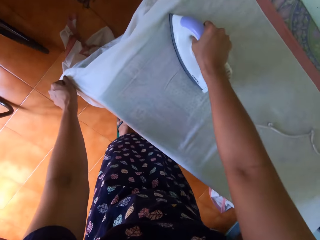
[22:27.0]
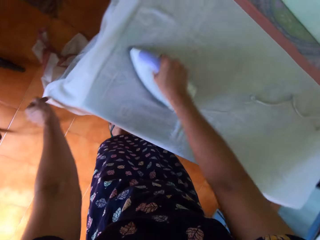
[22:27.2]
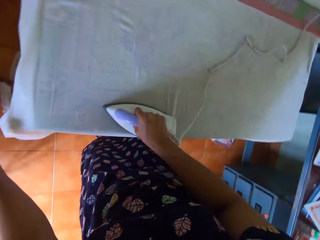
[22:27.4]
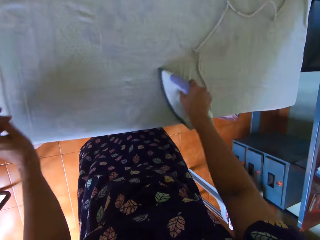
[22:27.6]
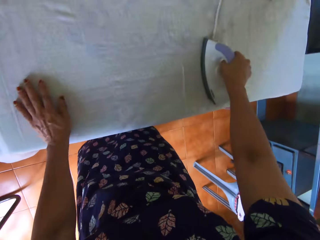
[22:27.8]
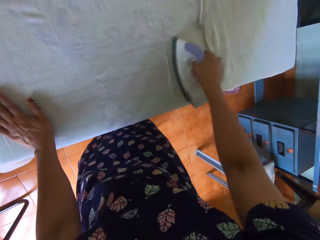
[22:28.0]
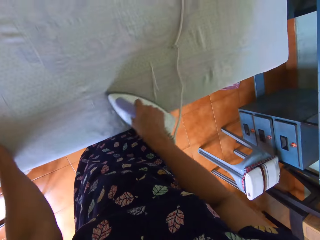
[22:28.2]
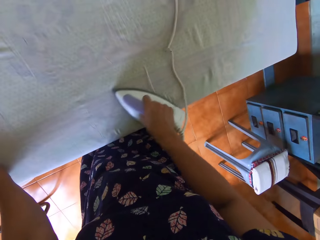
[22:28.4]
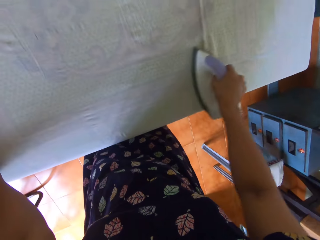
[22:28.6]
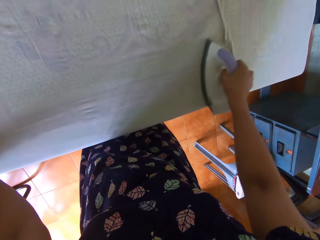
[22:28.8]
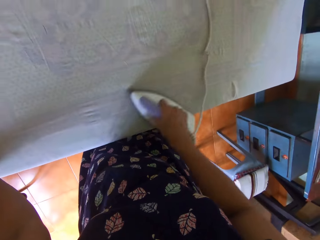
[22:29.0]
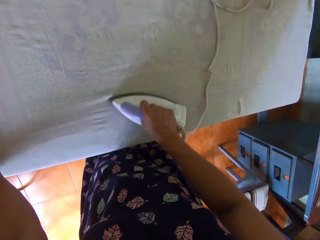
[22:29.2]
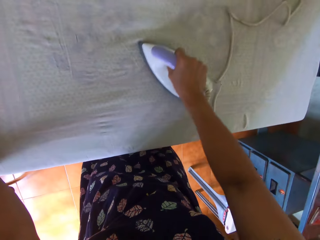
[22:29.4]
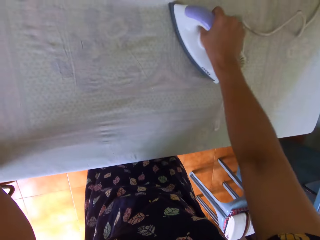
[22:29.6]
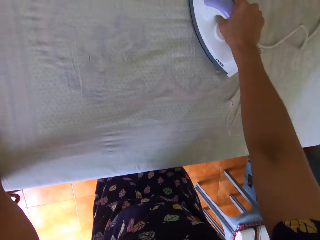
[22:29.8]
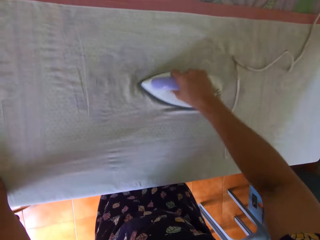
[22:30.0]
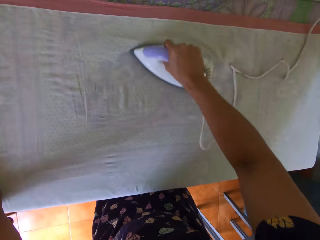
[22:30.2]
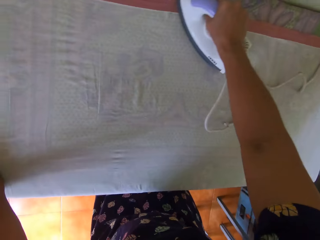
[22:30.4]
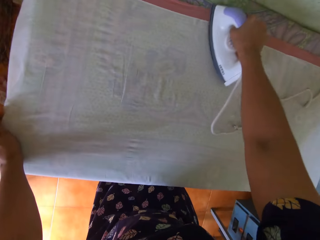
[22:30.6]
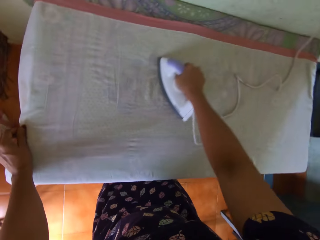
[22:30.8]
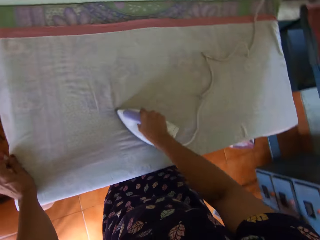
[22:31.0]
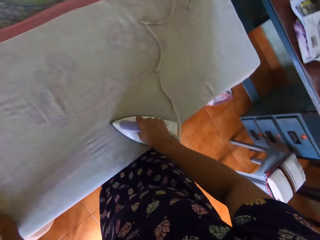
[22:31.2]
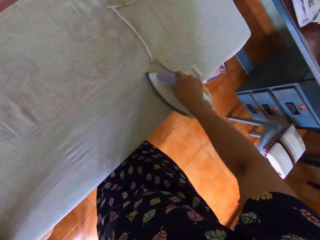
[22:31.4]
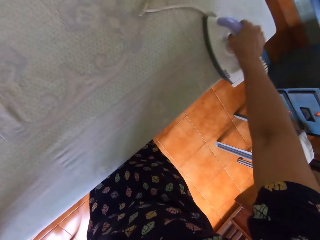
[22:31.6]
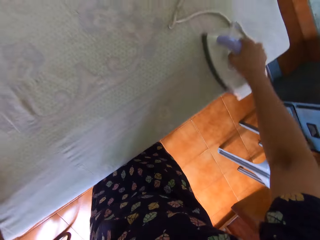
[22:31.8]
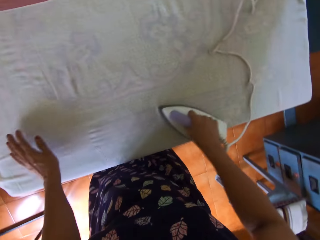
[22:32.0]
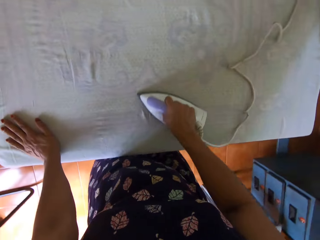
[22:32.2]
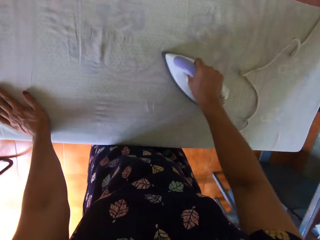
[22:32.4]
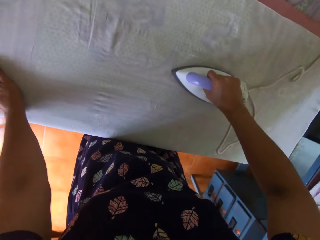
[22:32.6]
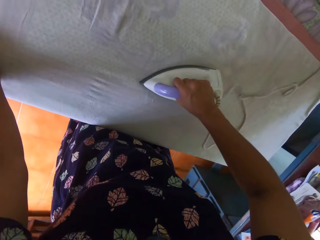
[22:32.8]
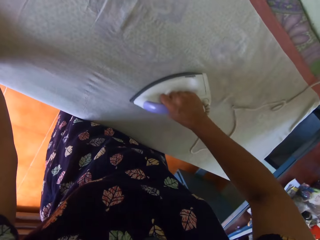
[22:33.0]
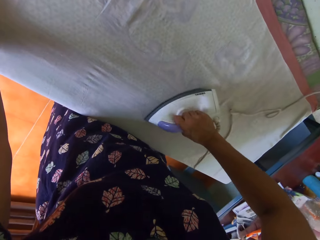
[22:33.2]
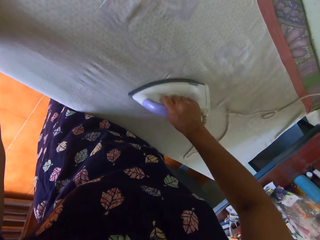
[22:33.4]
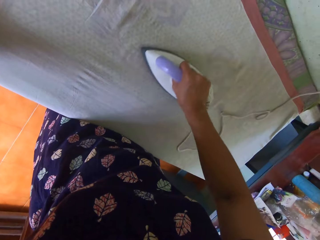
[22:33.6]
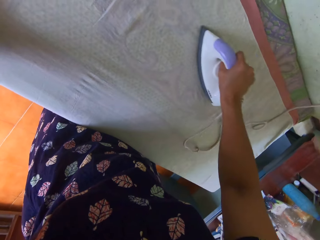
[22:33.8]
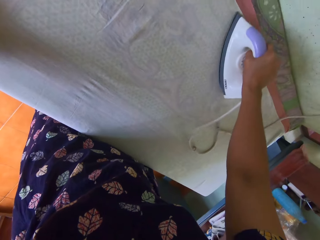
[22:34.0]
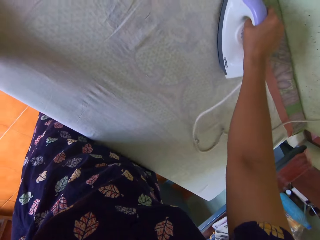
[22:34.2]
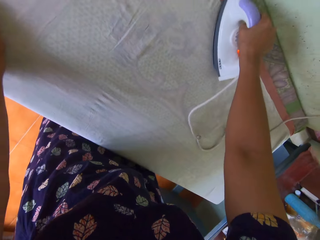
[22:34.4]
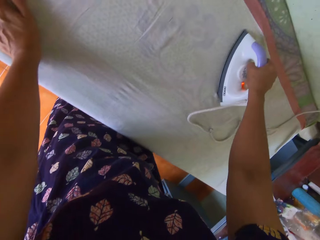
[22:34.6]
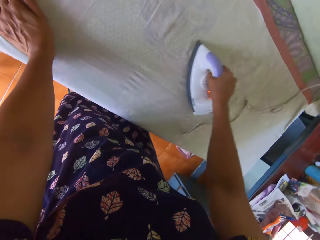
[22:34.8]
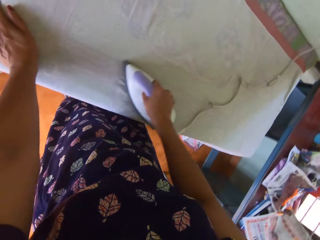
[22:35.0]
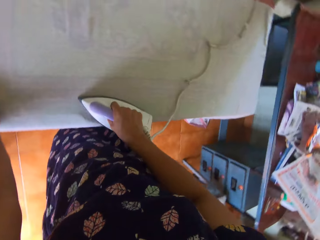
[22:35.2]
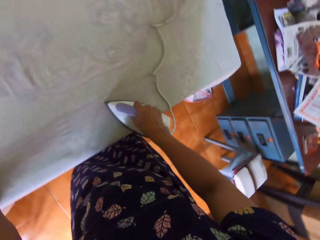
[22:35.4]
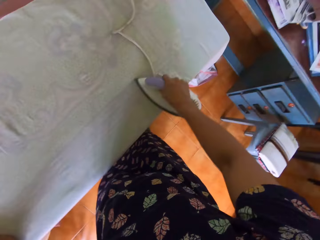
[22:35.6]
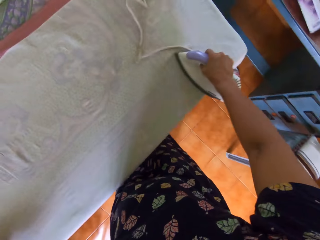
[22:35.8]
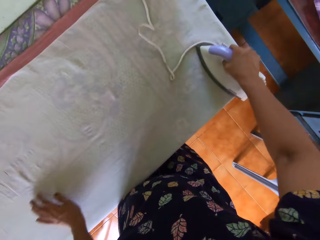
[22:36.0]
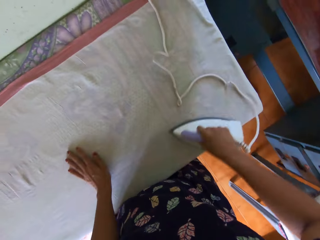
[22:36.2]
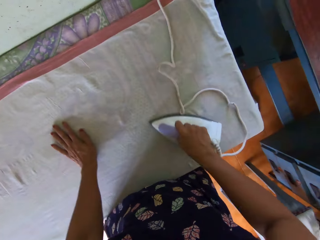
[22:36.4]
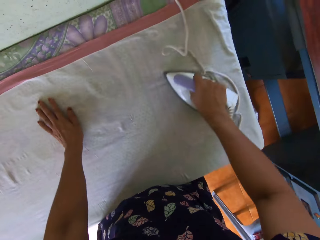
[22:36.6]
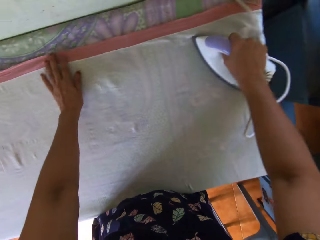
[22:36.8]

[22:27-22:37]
The camera wearer presses the fabric.

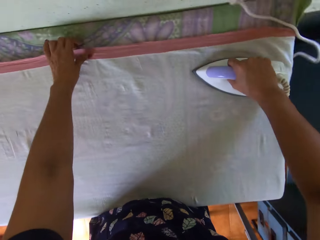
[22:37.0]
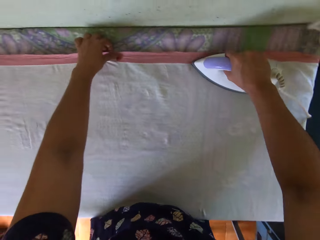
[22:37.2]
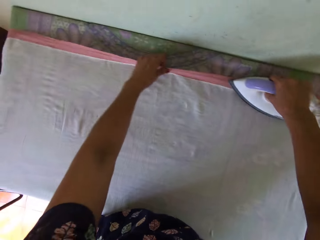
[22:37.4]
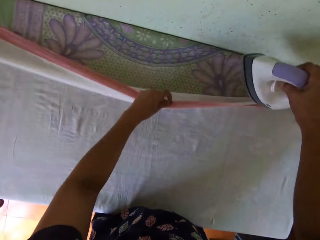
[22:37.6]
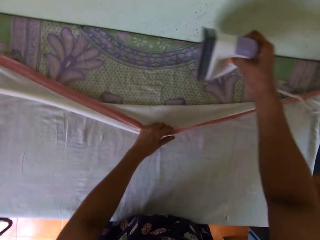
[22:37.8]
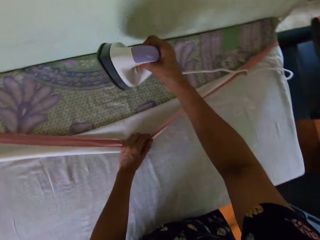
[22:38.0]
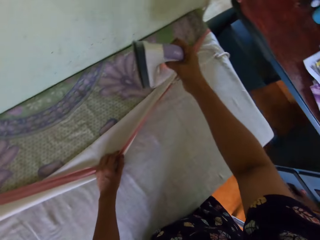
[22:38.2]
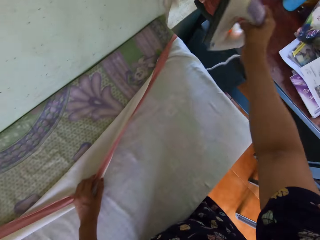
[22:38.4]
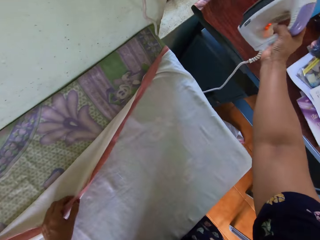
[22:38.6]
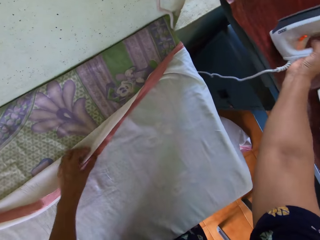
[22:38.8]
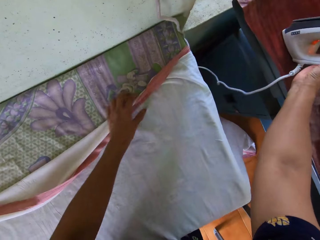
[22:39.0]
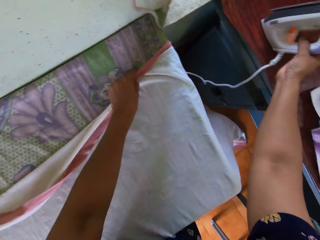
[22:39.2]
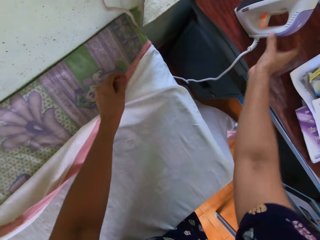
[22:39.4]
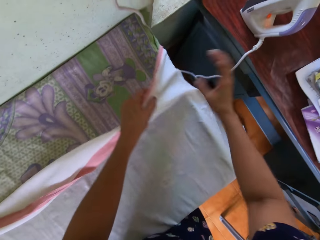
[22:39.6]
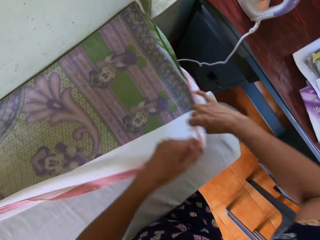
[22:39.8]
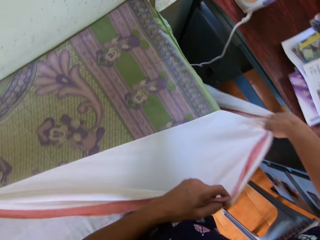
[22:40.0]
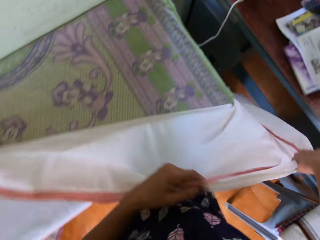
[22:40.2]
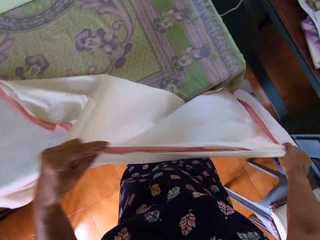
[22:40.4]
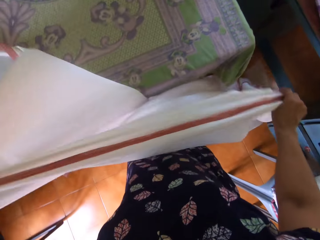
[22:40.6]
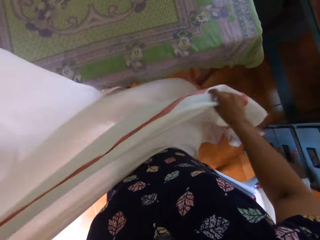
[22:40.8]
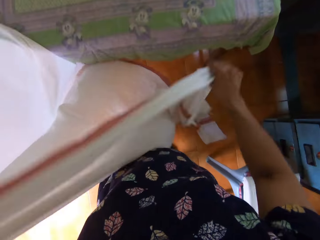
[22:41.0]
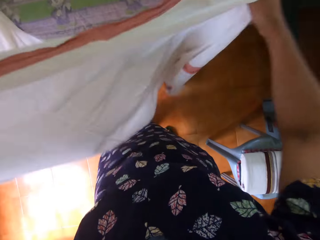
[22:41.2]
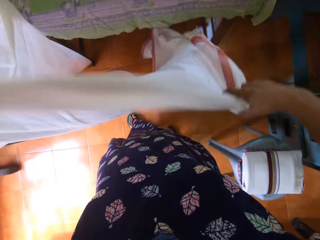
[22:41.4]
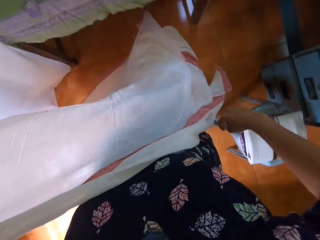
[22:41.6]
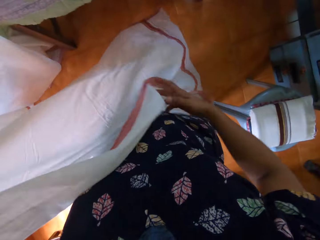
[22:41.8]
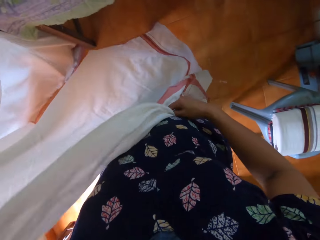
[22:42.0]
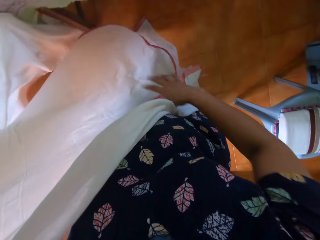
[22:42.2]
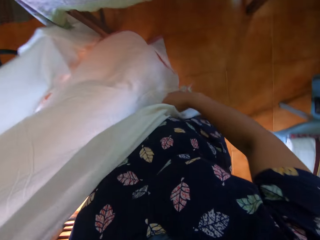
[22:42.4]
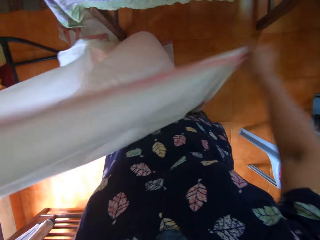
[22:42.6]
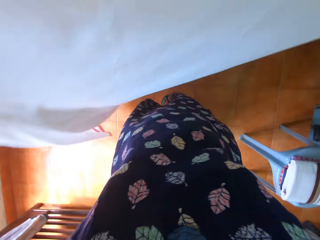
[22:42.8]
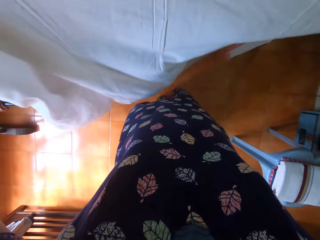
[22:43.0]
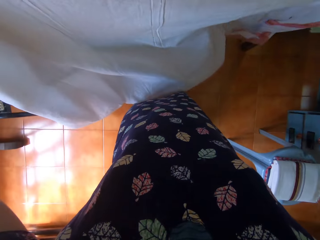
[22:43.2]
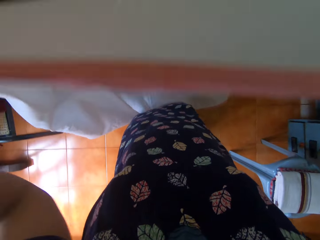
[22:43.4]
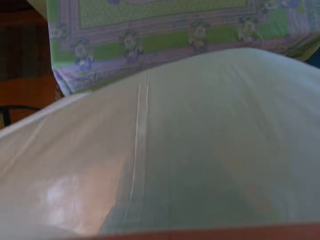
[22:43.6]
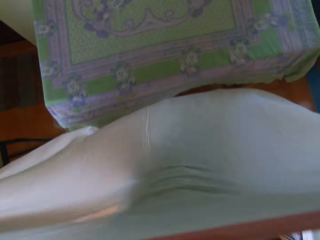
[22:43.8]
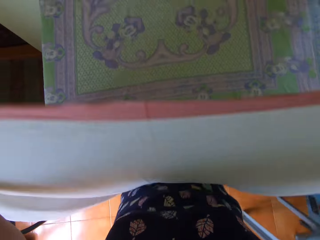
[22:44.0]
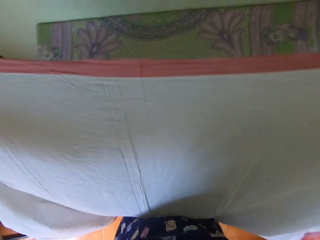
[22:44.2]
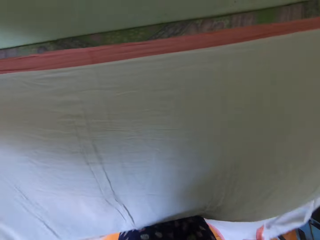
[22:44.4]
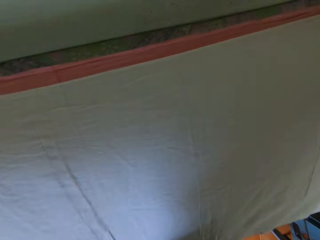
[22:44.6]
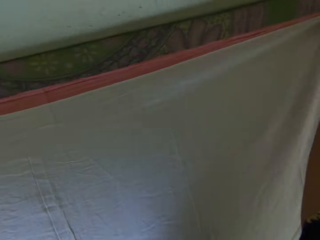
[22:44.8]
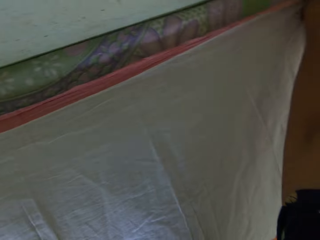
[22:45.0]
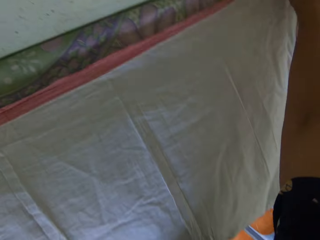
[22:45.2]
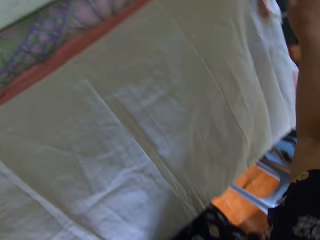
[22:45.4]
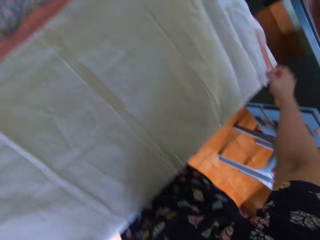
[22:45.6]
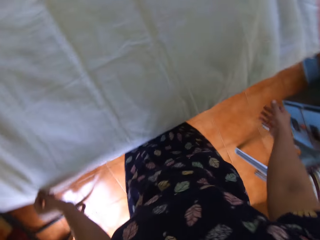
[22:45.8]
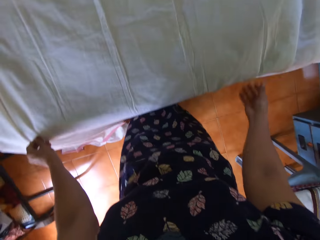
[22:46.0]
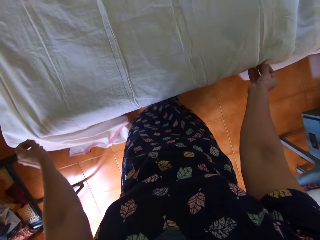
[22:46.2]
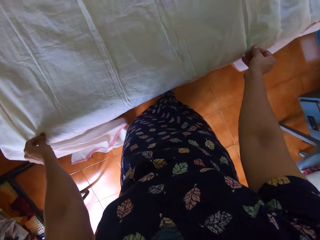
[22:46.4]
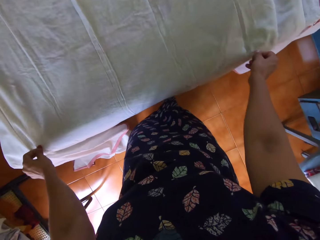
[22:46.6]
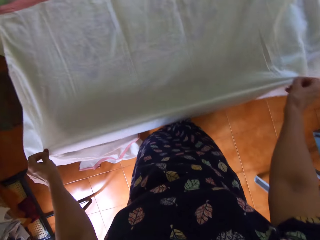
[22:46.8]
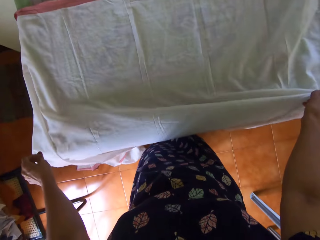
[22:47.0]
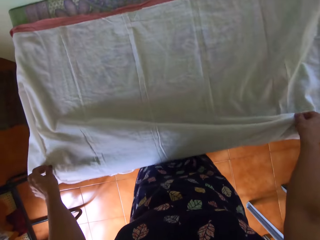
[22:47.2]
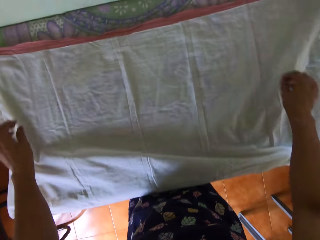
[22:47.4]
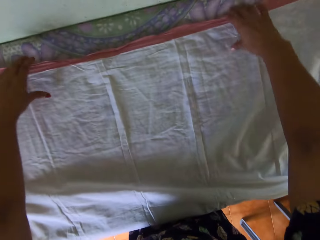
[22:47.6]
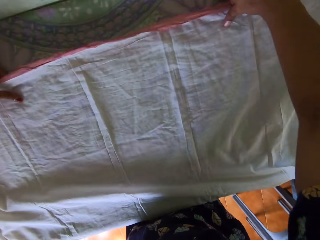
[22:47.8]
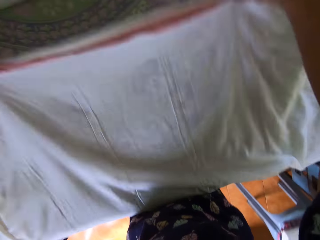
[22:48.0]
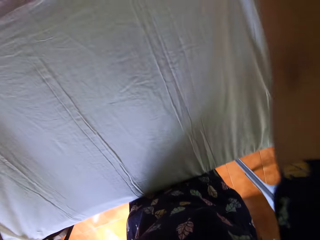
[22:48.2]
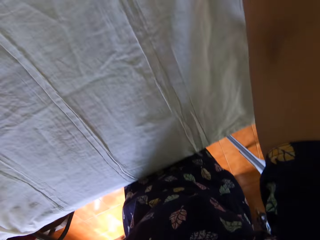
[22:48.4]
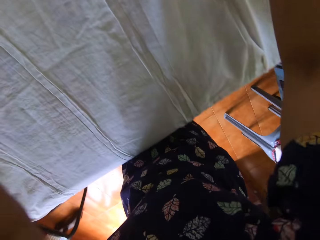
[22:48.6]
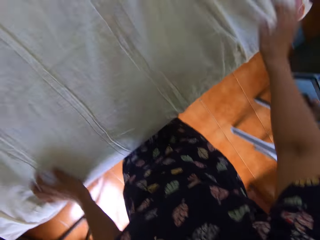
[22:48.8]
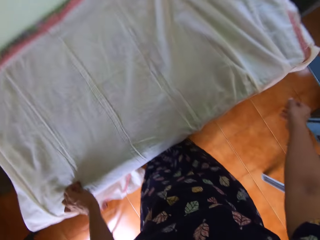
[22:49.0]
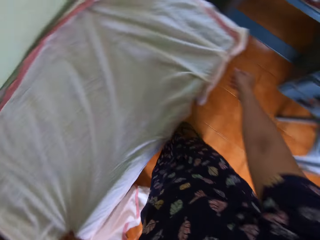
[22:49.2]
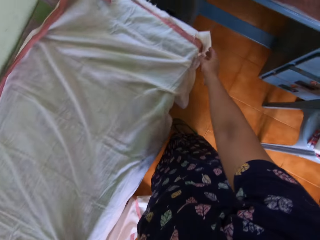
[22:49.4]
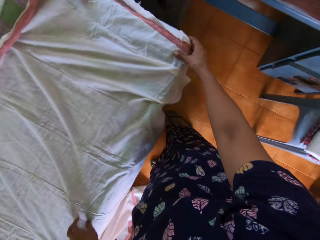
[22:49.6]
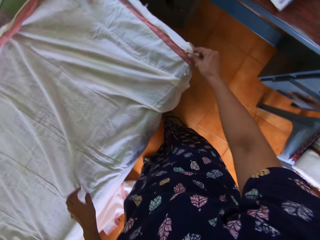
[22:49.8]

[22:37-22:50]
The camera wearer places the pressing iron on another table with her right hand. She straightens the piece of cloth with both hands. She places the piece of cloth on the table with both hands. She places it on the table again. She straightens the piece of cloth with both hands.
